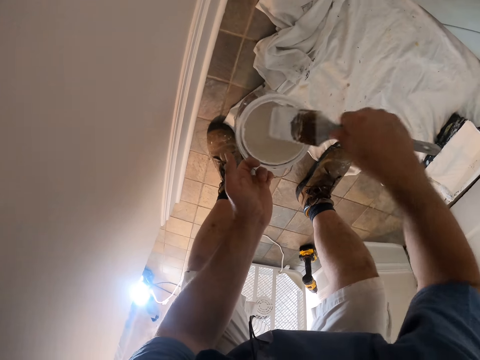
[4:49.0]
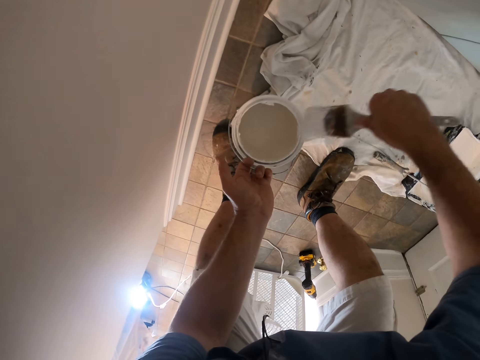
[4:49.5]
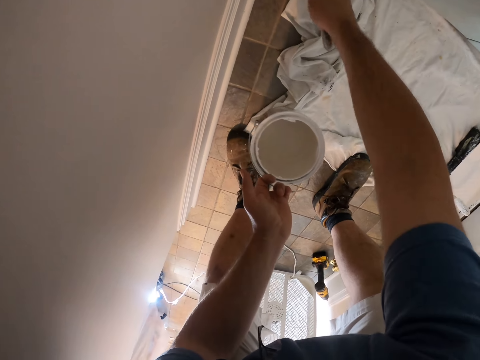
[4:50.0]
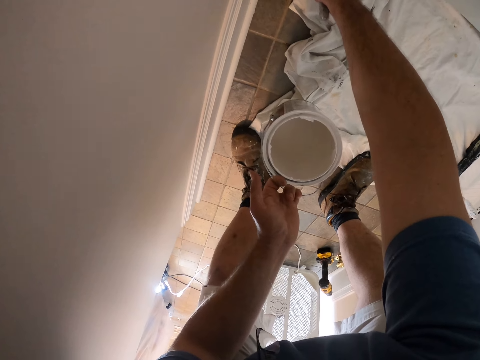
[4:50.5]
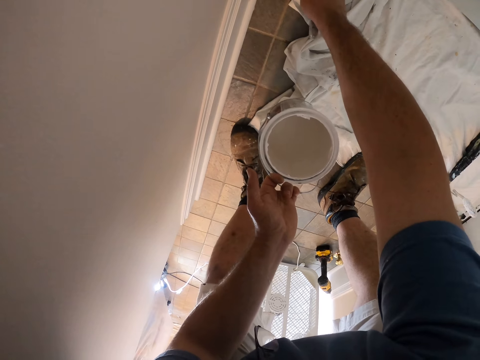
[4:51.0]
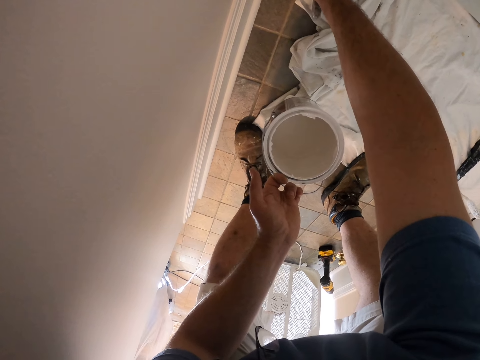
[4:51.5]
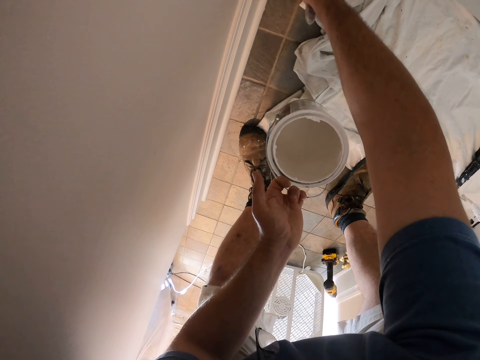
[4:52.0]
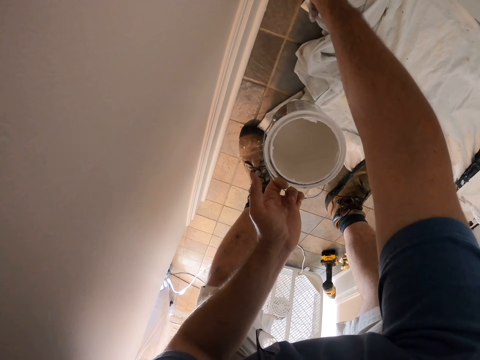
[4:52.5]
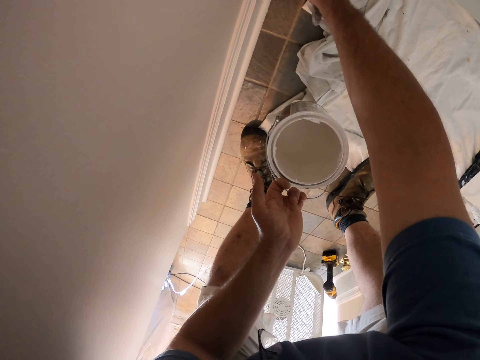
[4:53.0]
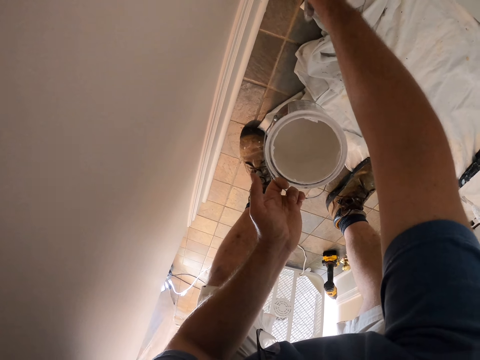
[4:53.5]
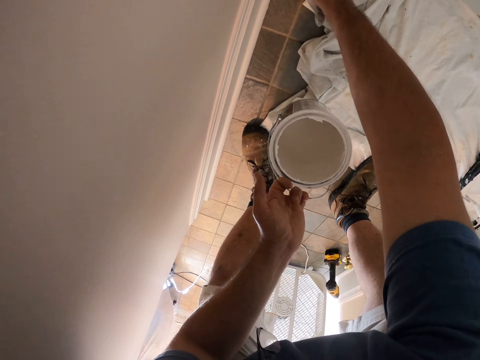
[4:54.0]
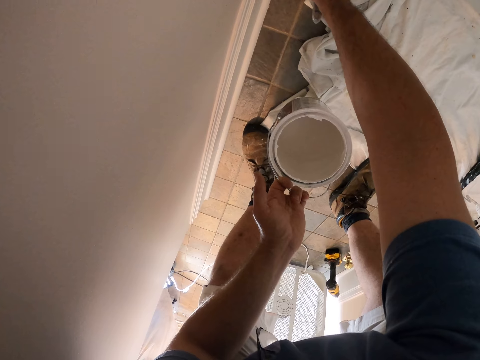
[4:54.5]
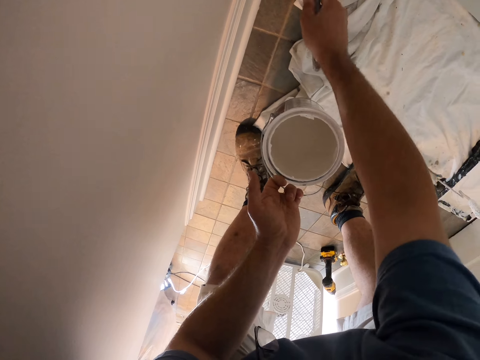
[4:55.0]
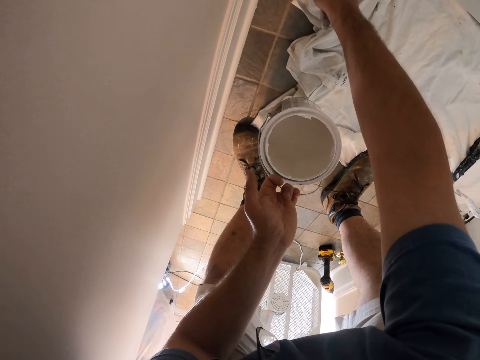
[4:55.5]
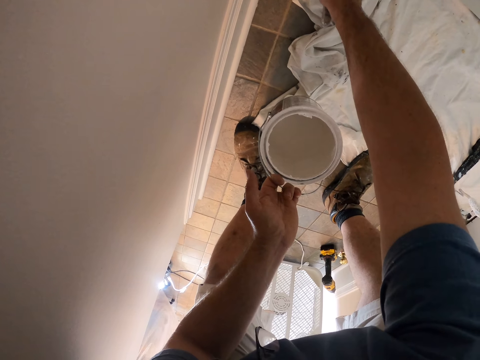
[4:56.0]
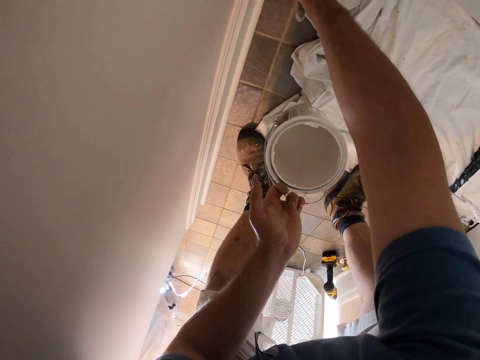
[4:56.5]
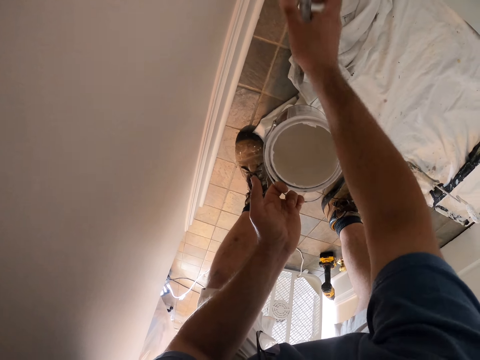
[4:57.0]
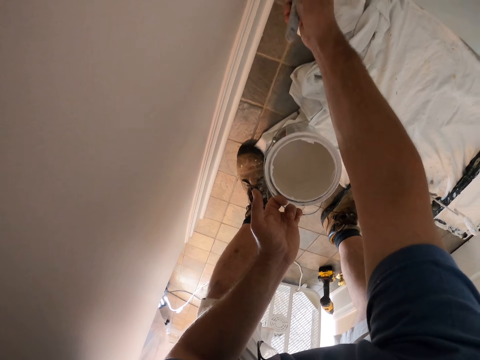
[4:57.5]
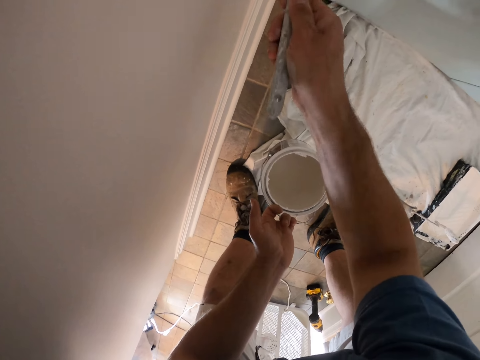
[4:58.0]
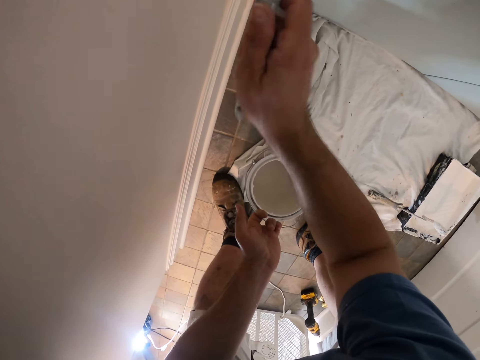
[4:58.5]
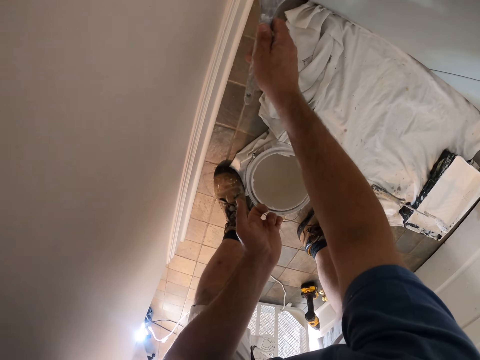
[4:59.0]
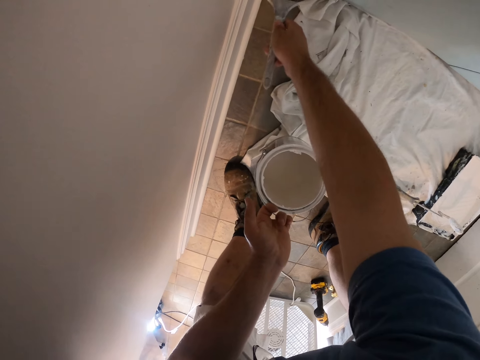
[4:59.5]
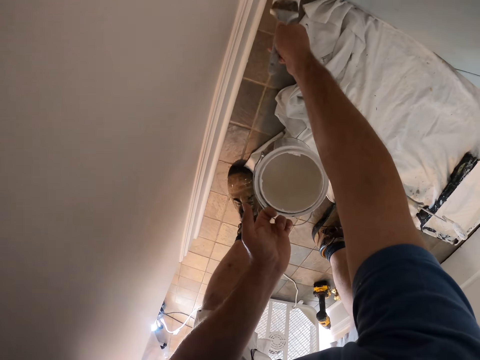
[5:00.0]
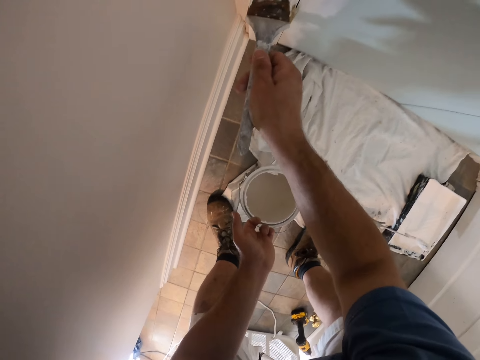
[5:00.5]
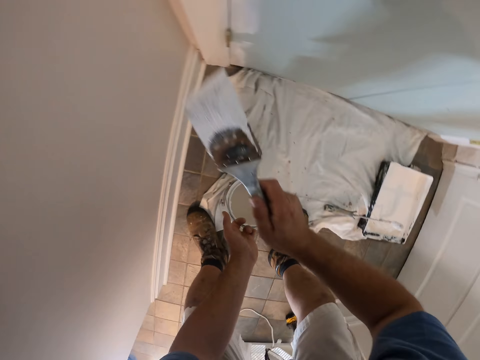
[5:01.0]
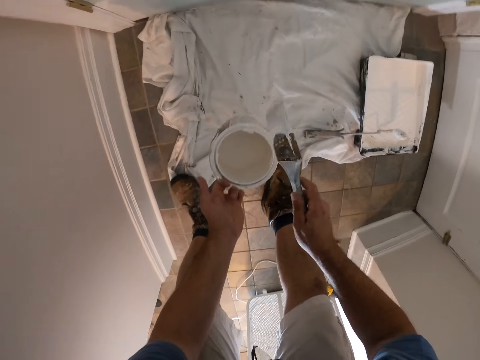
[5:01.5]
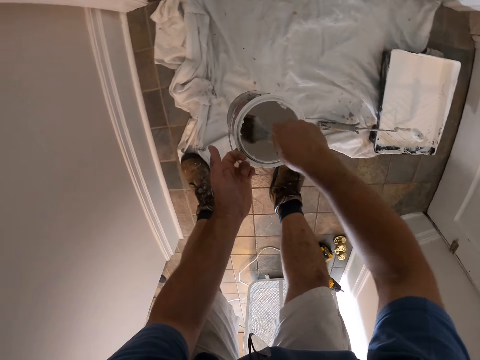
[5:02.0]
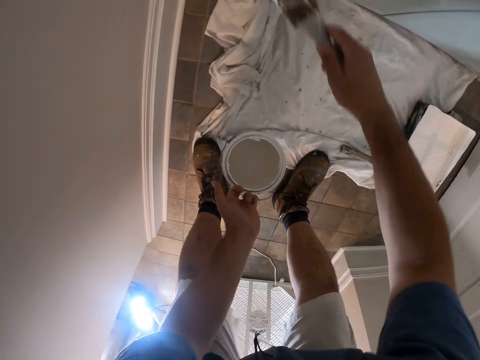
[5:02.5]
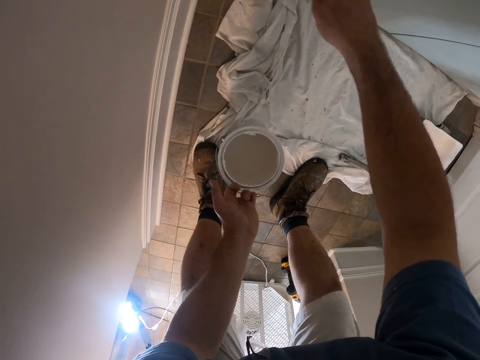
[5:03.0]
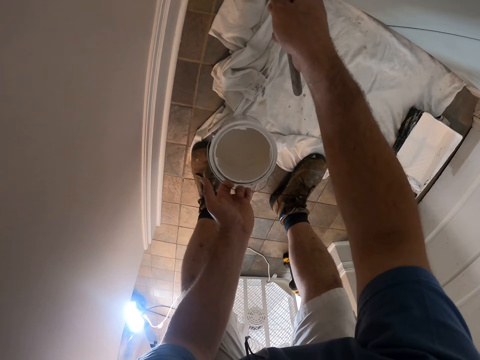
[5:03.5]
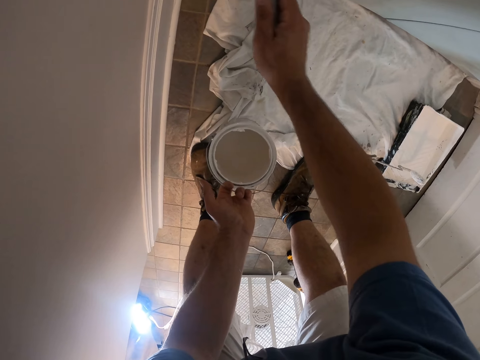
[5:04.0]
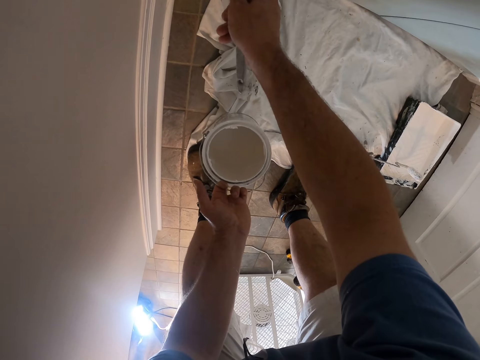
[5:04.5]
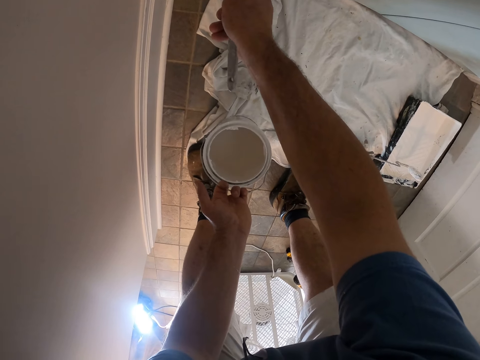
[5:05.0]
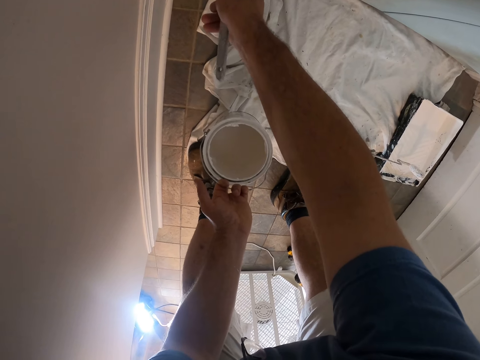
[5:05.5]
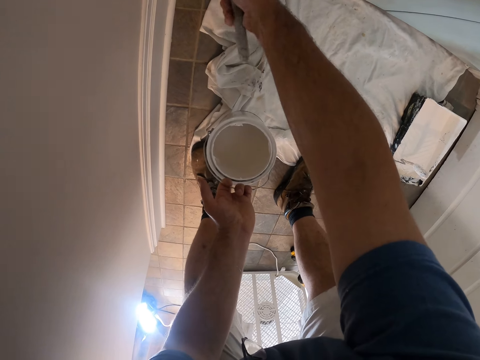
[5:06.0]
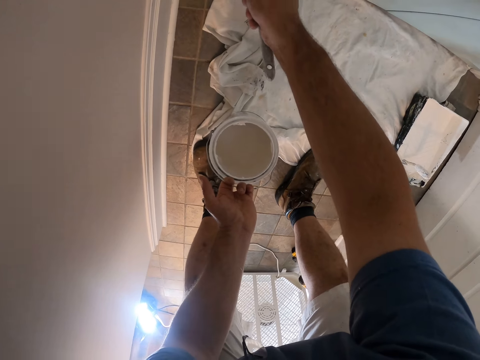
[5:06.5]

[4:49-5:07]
The camera wearer dips the paint brush inside a paint can in his left hand. He paints the room with the paint brush in his right hand. He dips the paint brush inside the paint can in his left hand. He paints the room with the paint brush in his right hand.

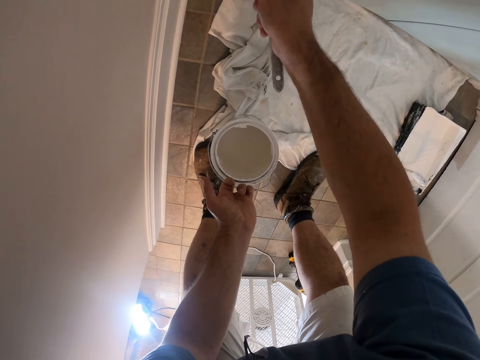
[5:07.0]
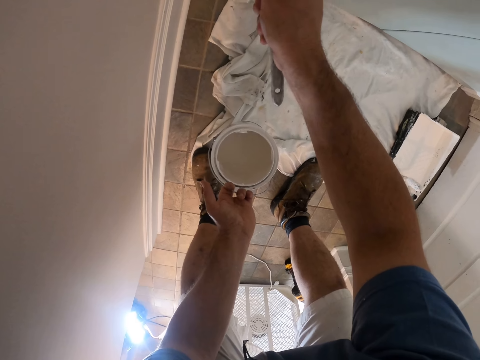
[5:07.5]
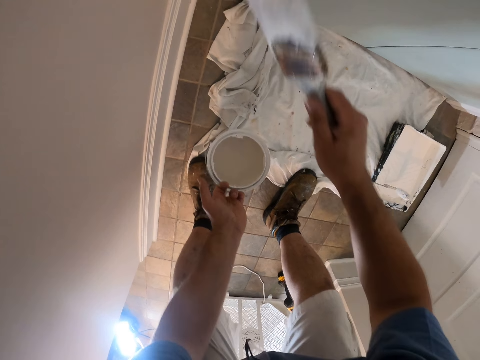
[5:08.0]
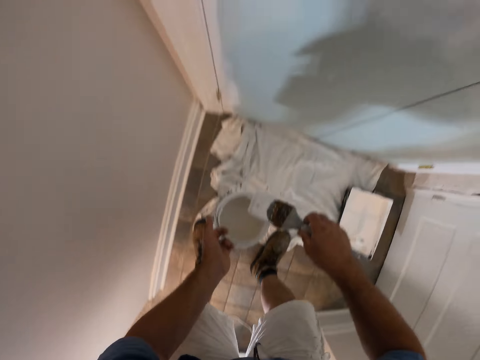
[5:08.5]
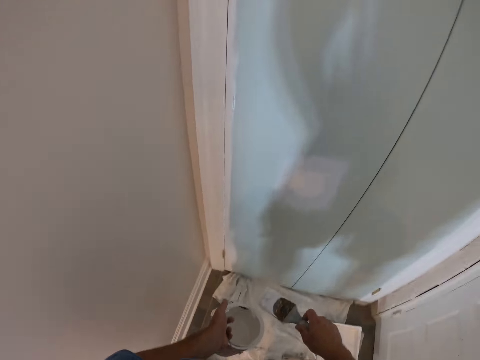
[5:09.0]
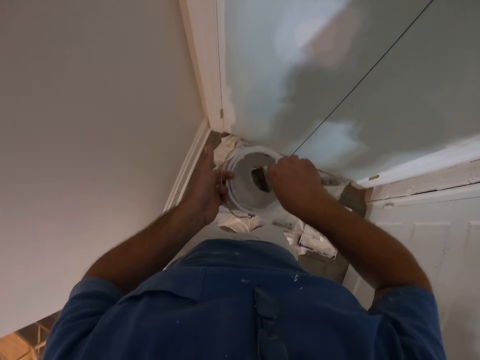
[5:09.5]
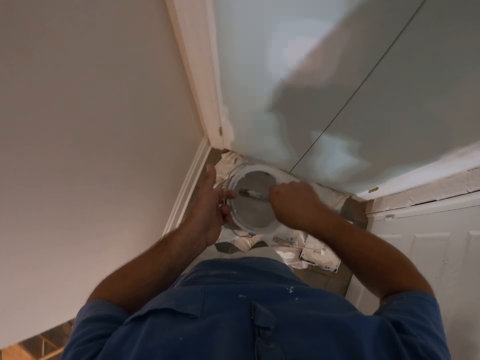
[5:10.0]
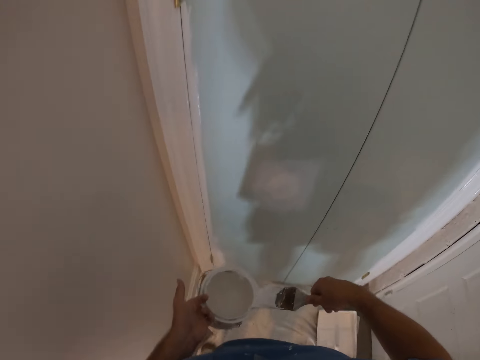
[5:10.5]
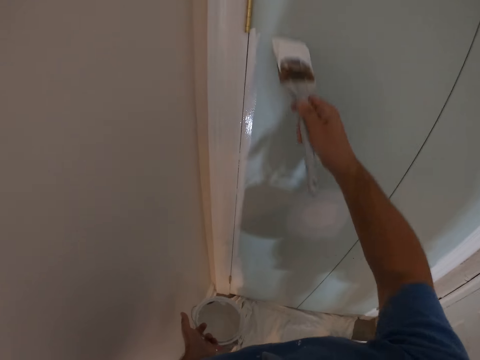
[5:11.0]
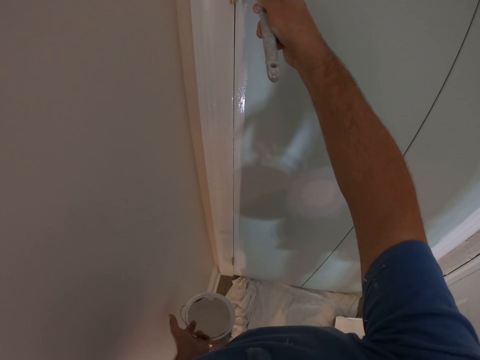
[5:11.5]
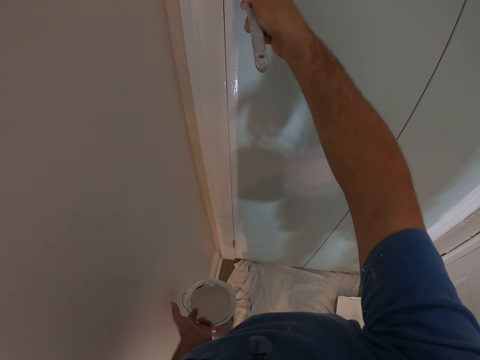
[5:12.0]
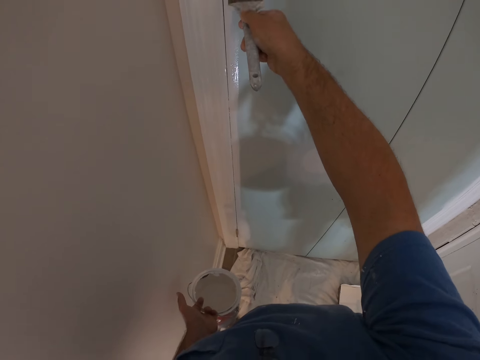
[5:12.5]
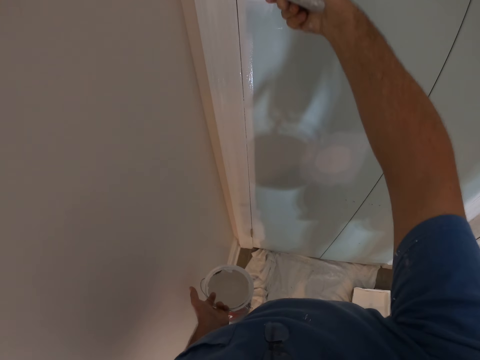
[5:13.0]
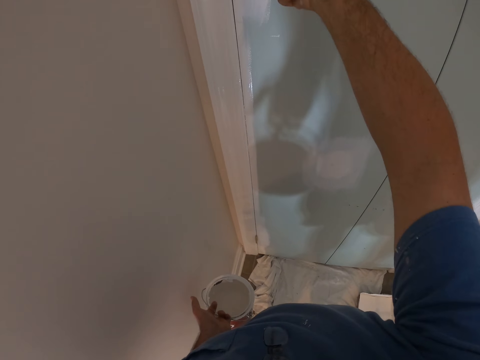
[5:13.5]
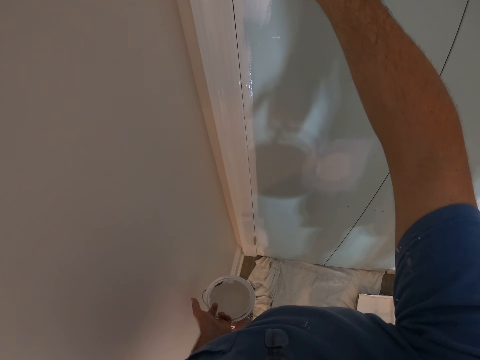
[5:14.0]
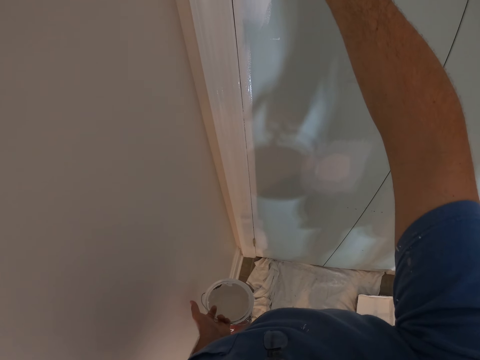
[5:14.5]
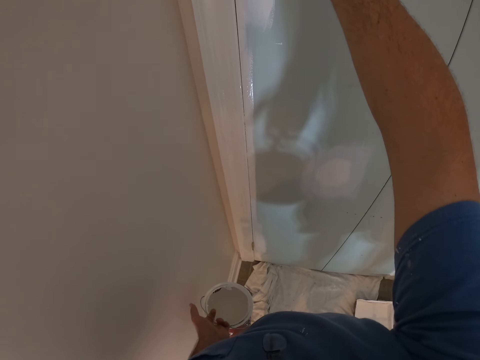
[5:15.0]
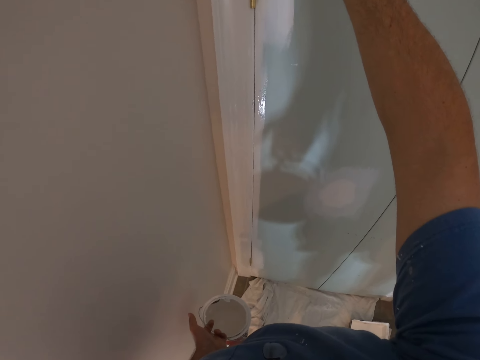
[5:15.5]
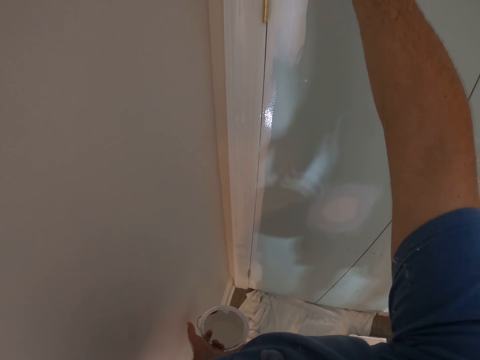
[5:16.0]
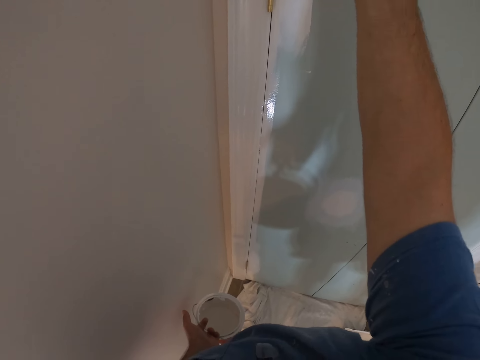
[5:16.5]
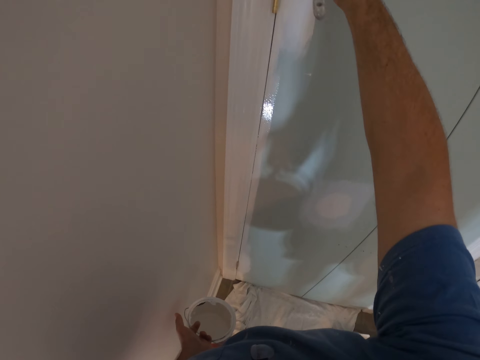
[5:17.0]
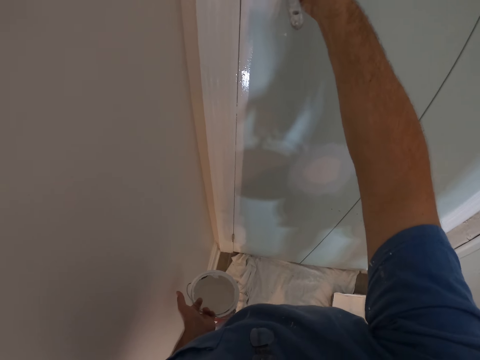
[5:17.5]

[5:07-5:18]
The camera wearer dips the paint brush inside a paint can in his left hand. He paints the wall.
